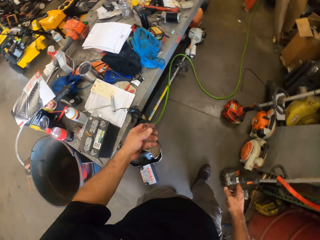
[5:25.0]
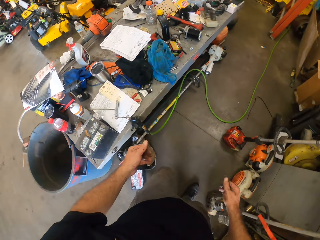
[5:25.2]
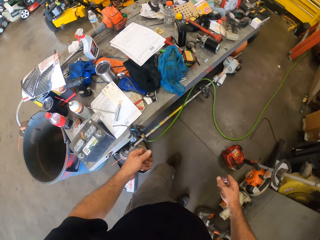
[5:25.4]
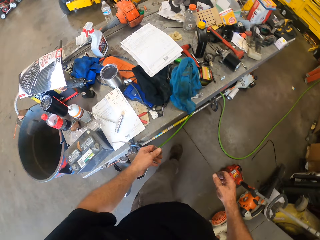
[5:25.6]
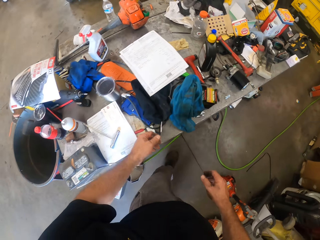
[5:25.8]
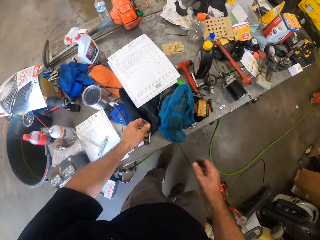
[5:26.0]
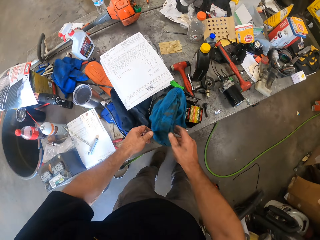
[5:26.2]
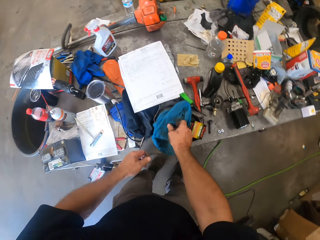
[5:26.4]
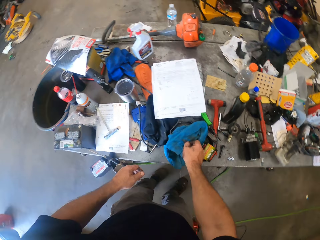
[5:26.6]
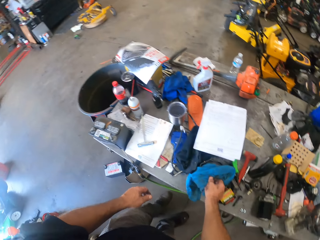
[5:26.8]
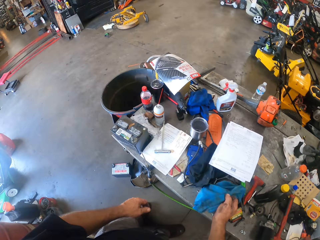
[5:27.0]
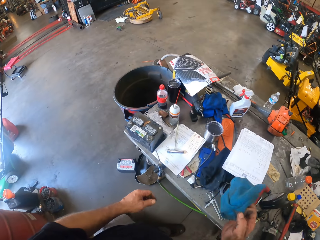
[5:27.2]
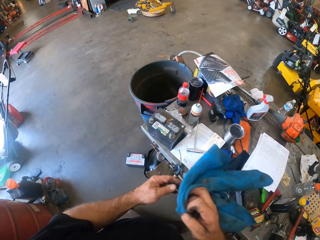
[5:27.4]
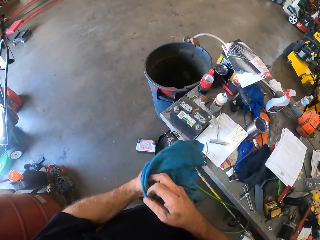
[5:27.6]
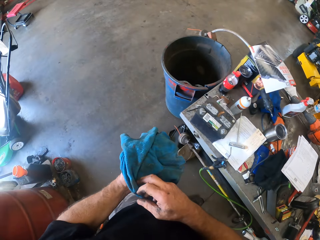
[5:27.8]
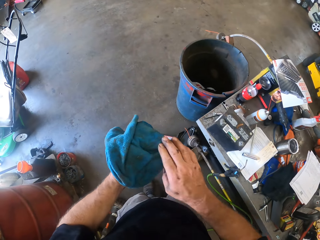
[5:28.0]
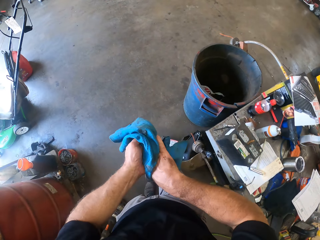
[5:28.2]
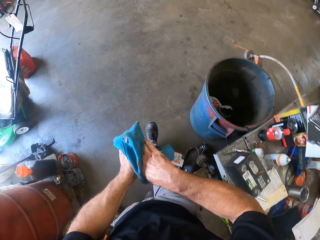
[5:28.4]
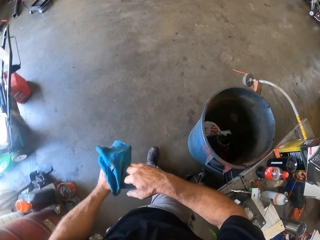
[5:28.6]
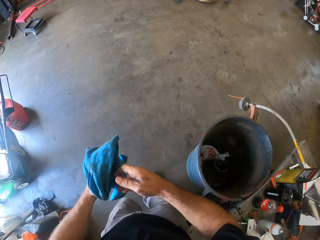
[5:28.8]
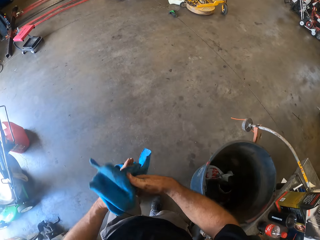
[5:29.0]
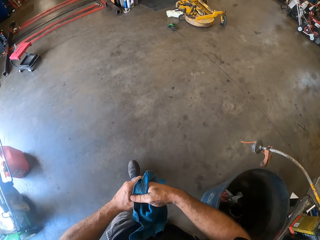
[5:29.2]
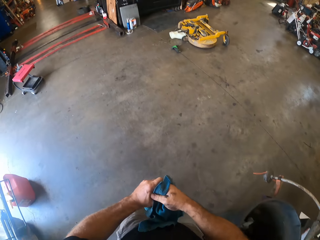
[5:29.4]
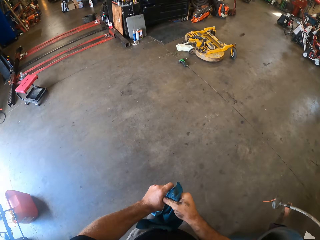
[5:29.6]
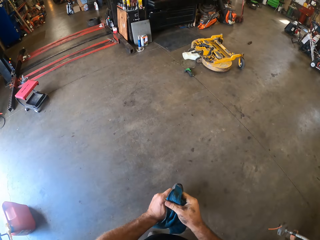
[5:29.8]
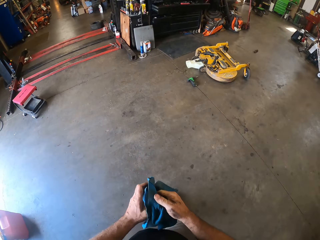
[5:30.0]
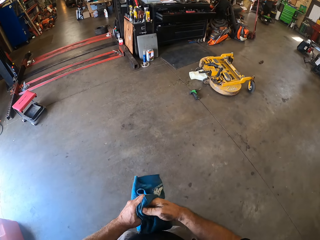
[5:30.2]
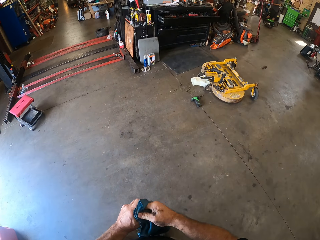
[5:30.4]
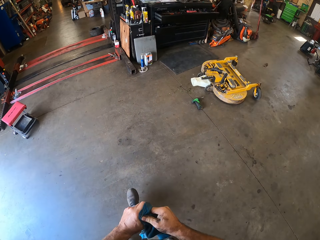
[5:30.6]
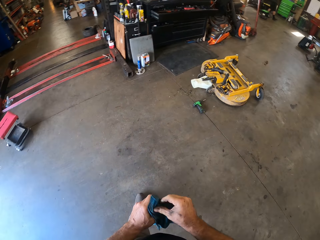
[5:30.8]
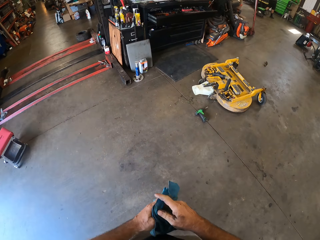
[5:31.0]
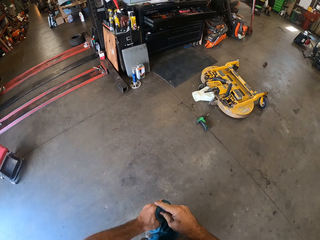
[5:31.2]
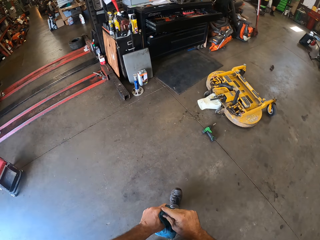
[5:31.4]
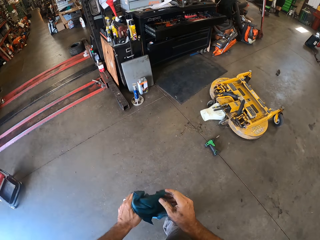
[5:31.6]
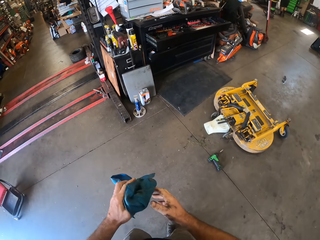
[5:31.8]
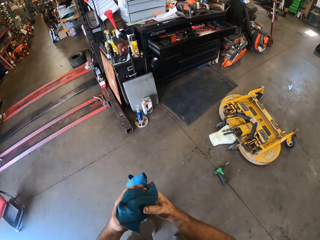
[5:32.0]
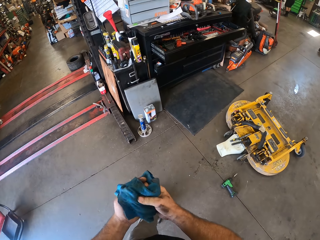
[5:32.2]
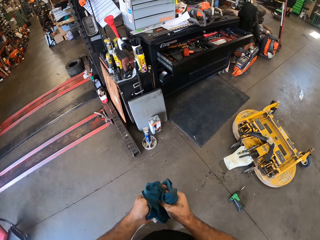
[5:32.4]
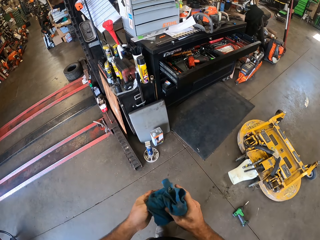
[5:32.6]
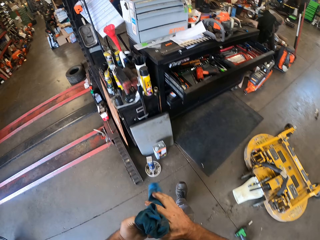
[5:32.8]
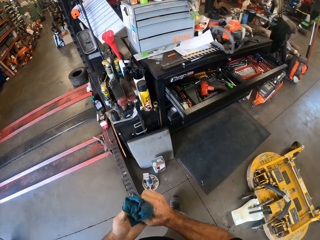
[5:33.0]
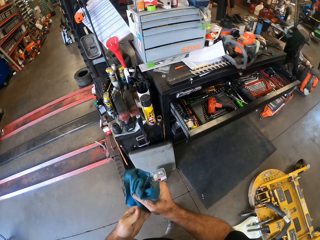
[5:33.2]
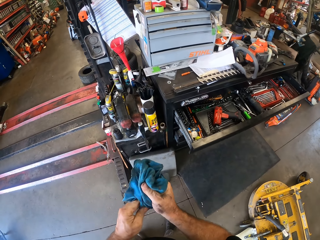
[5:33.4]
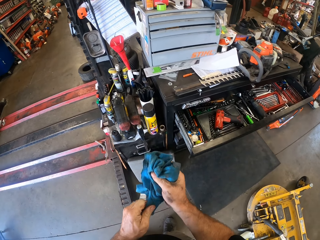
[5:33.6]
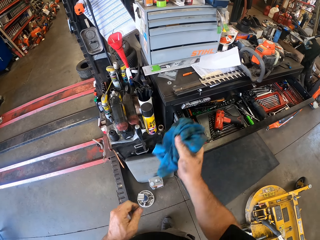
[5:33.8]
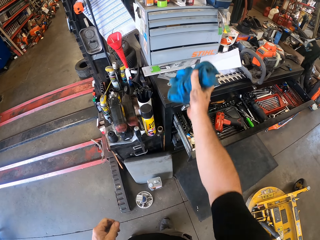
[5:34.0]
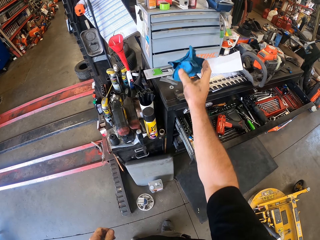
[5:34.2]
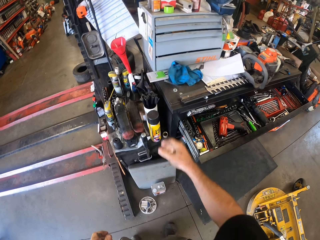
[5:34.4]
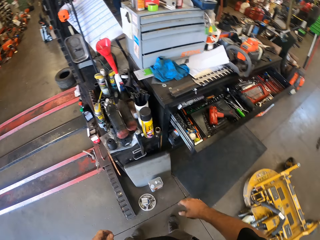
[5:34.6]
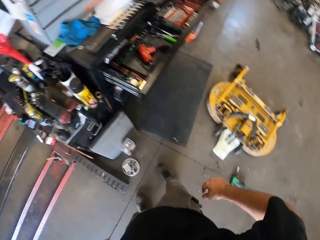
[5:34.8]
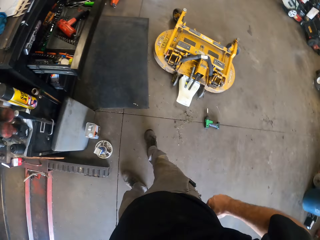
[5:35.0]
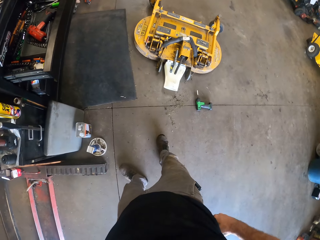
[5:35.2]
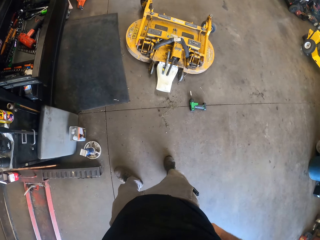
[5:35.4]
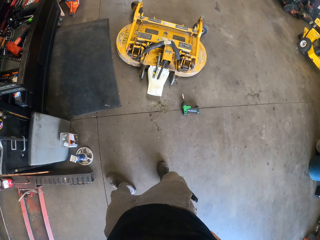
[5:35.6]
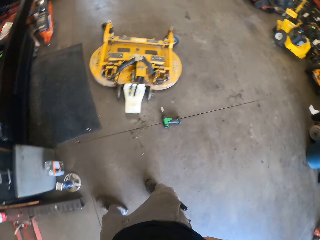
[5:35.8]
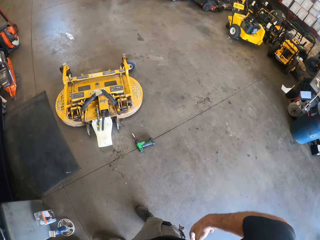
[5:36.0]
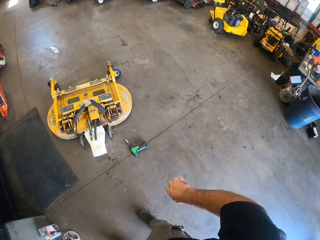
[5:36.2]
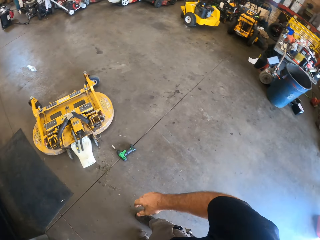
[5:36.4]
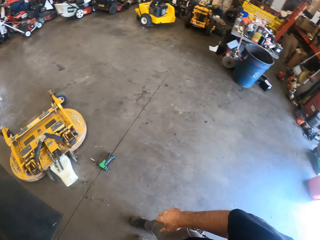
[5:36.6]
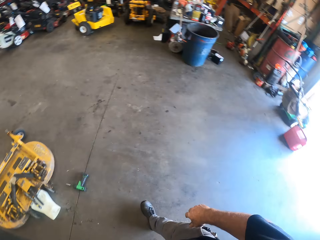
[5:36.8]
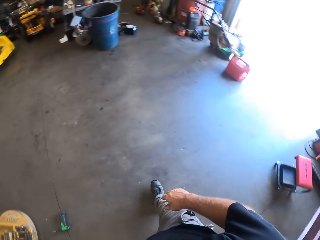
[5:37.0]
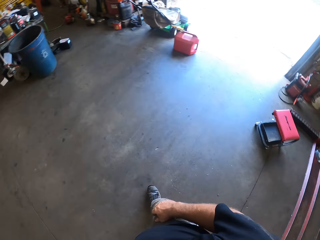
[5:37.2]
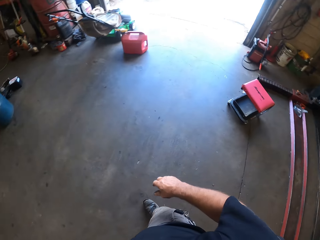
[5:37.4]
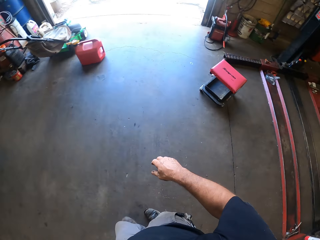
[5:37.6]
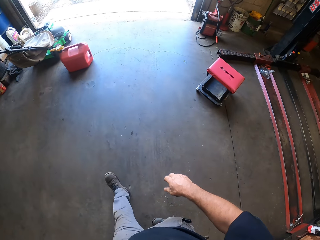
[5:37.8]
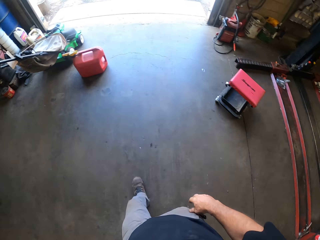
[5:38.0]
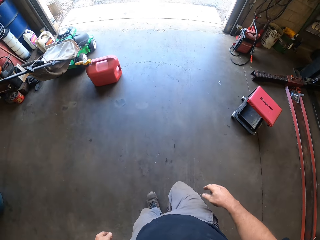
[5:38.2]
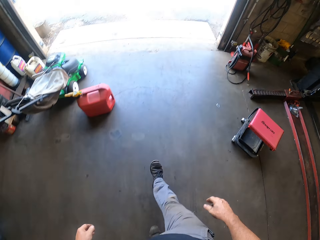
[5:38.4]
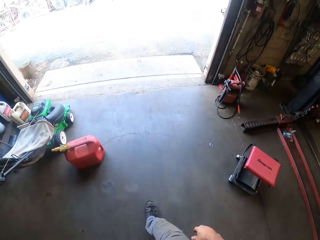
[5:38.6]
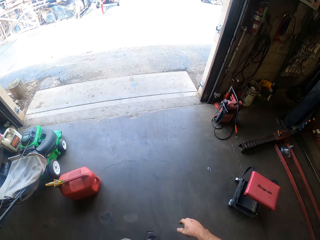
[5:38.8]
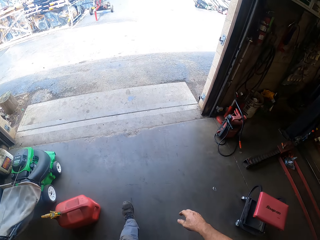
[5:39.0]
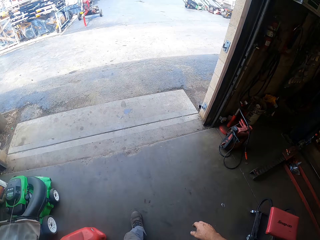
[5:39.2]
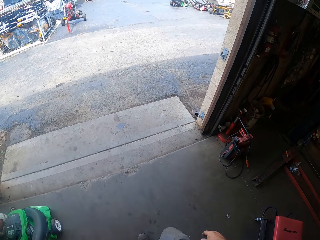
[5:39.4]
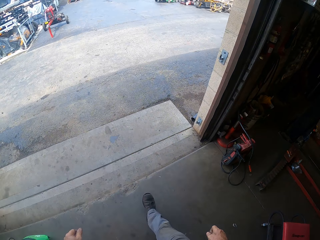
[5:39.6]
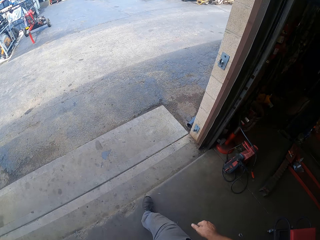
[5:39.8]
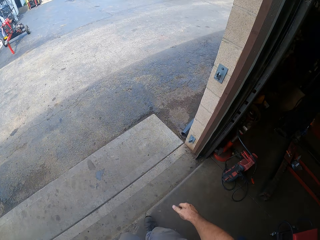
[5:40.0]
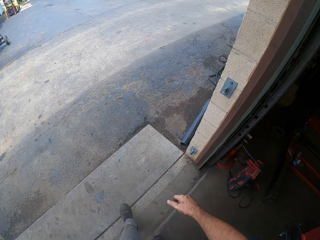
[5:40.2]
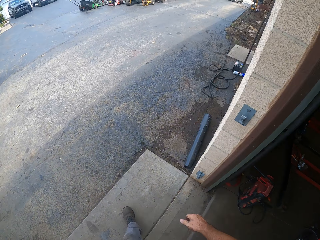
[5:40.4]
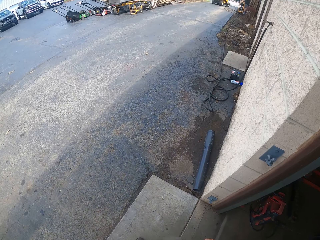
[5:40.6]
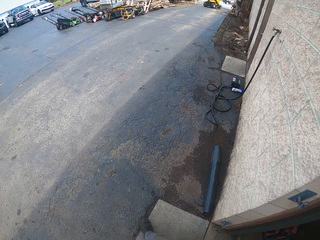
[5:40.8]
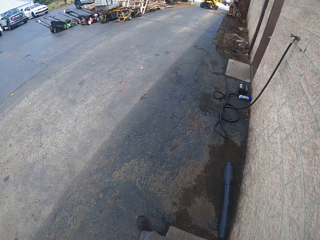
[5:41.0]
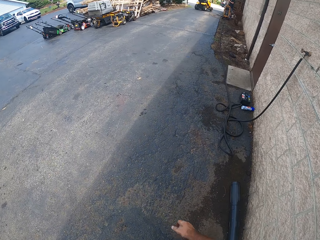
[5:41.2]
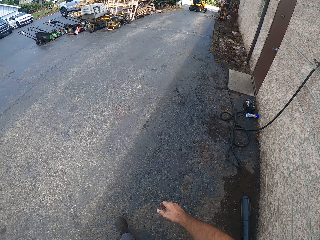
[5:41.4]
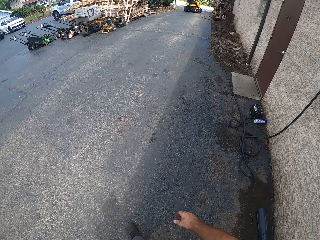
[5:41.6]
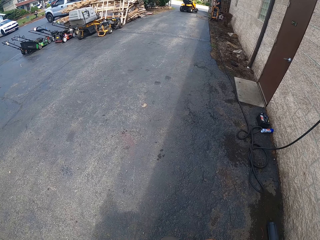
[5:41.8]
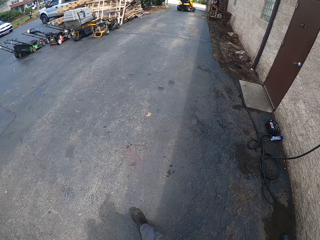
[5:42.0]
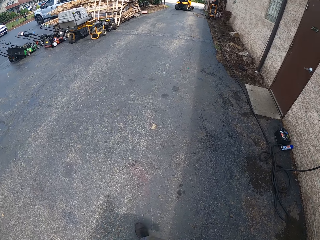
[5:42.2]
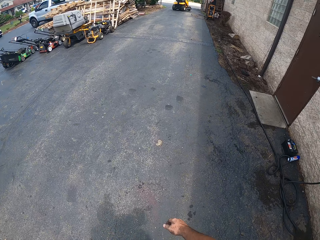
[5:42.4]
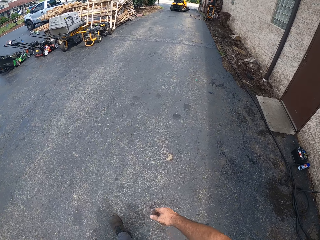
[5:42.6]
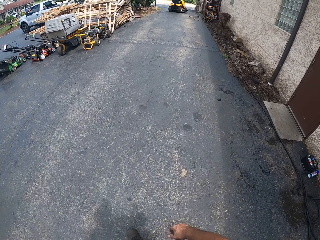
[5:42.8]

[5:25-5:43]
The camera wearer picks up a piece of cloth from a table with his right hand. He wipes both his hands with the piece of cloth. He walks around the workshop. He throws the piece of cloth on the table. He turns right. He walks outside the workshop.

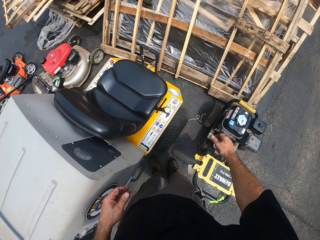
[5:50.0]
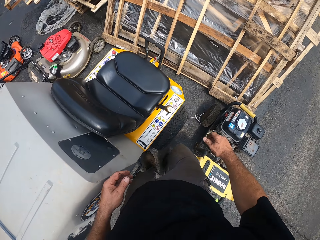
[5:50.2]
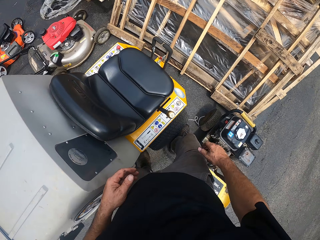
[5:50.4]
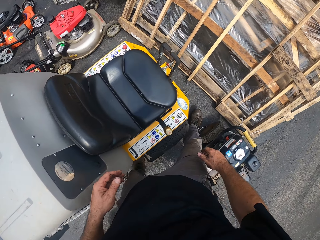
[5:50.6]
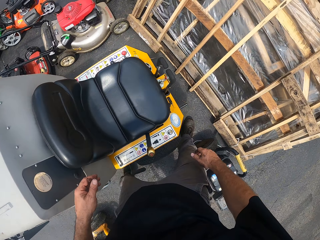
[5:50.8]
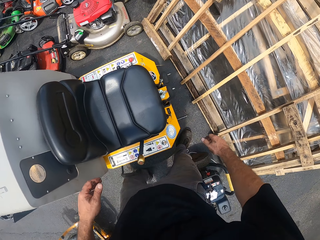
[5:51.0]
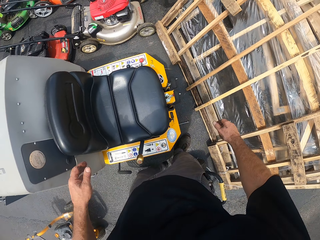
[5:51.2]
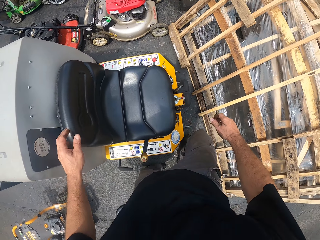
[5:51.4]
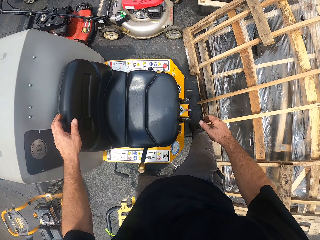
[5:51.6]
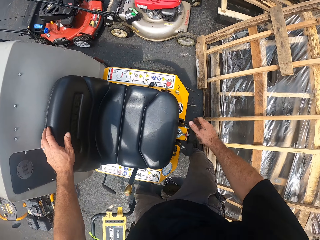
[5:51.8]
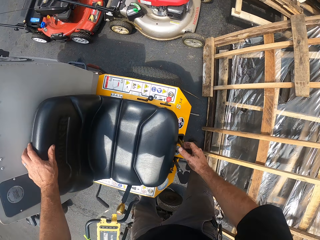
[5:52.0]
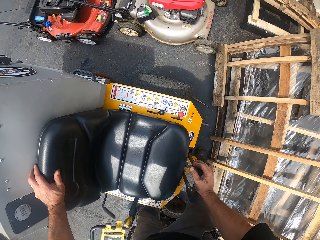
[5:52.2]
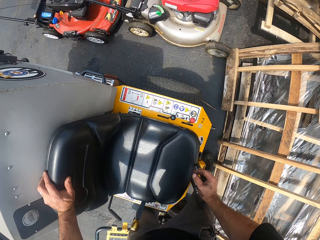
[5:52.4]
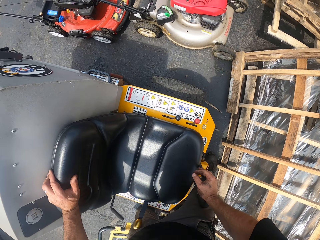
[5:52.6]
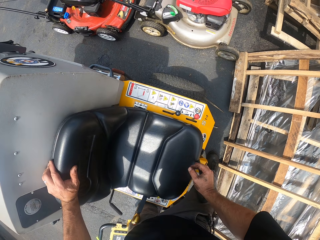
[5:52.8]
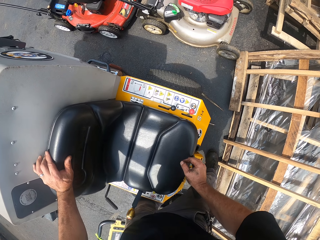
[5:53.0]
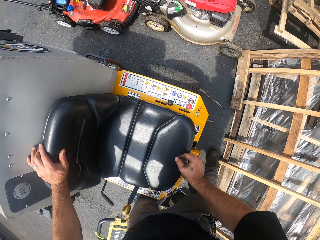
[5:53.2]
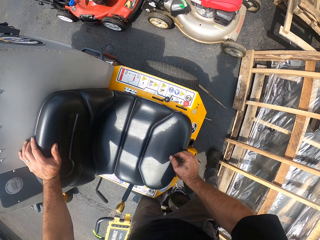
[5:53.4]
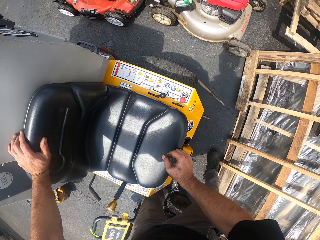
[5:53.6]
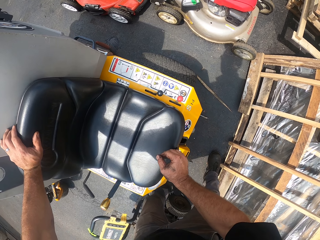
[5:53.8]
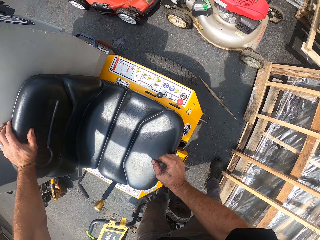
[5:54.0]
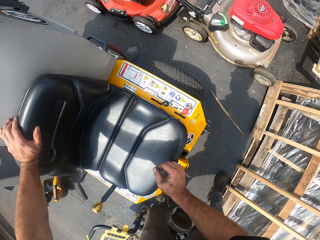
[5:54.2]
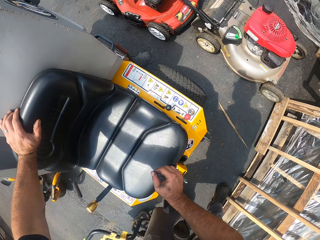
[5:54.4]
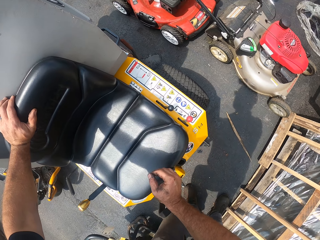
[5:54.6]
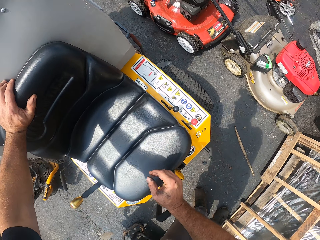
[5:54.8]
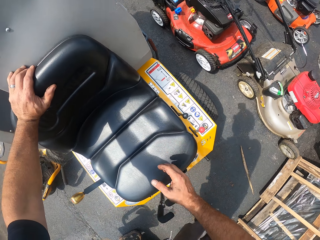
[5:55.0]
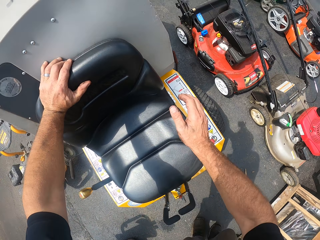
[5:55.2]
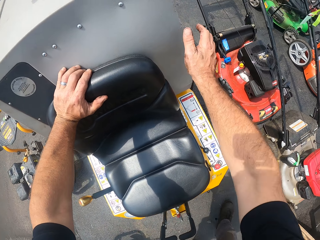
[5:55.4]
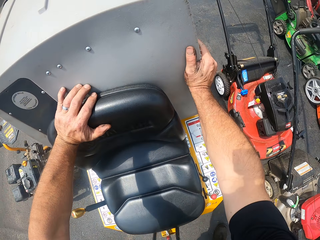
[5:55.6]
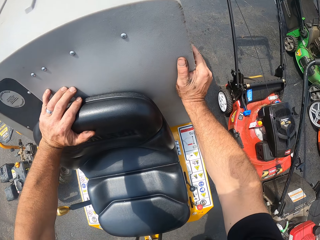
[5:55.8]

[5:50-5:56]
The camera wearer places his left hand on the seat of a cargo tricycle. He moves the lever on the cargo tricycle with his right hand. He pushes something.
